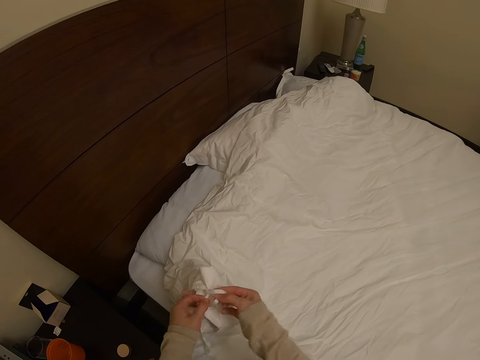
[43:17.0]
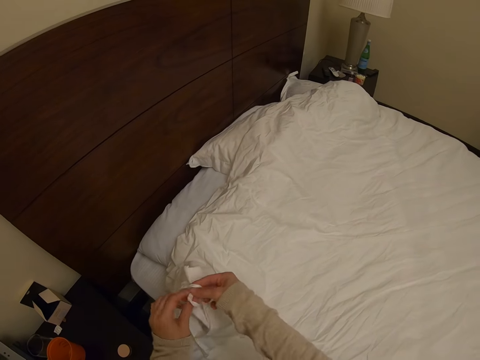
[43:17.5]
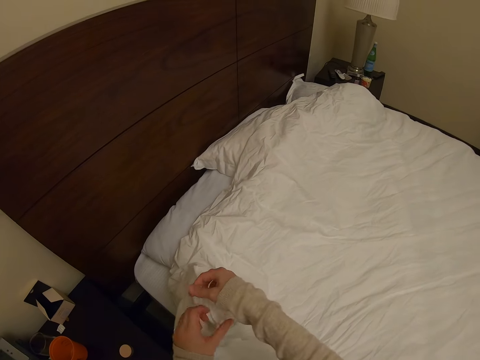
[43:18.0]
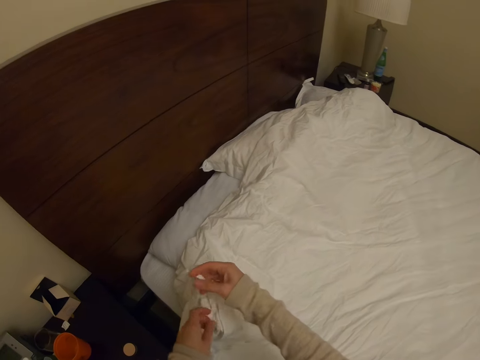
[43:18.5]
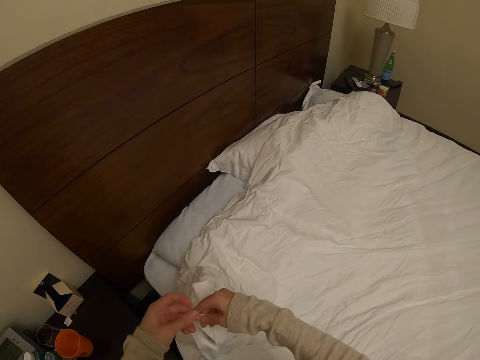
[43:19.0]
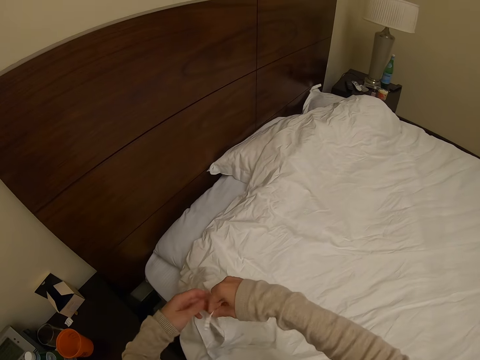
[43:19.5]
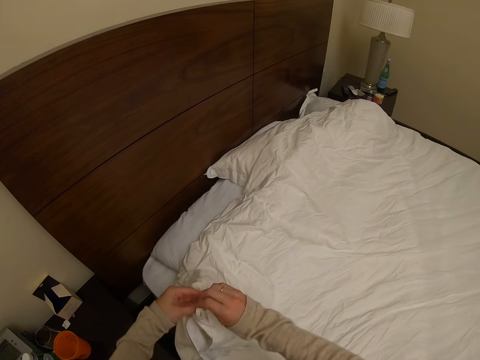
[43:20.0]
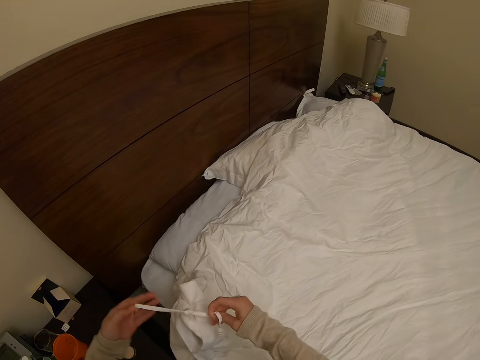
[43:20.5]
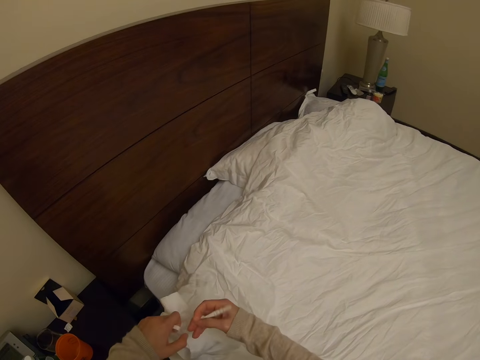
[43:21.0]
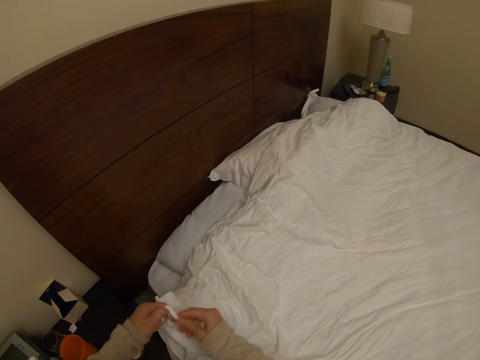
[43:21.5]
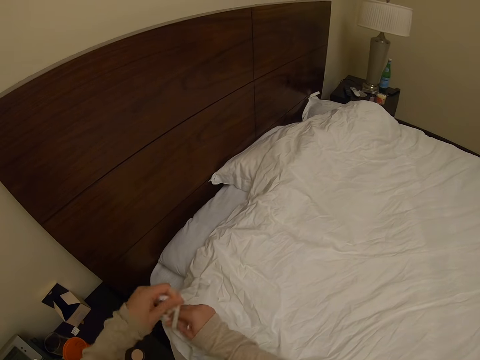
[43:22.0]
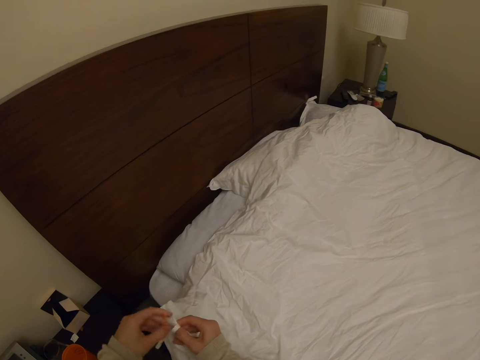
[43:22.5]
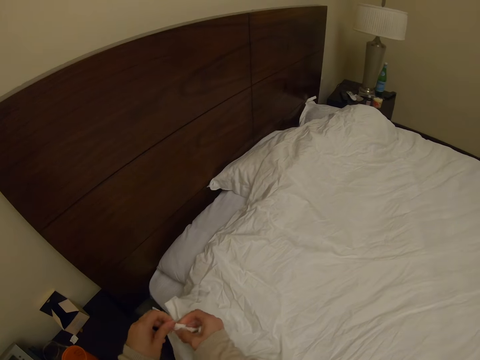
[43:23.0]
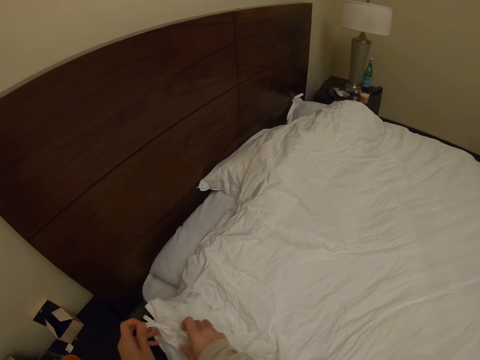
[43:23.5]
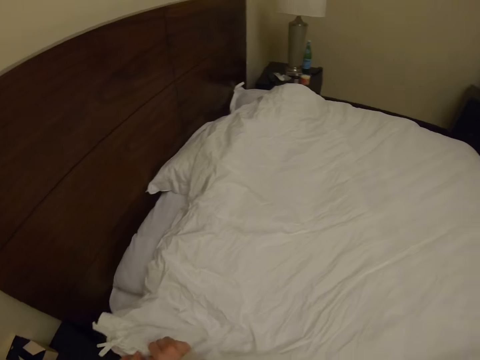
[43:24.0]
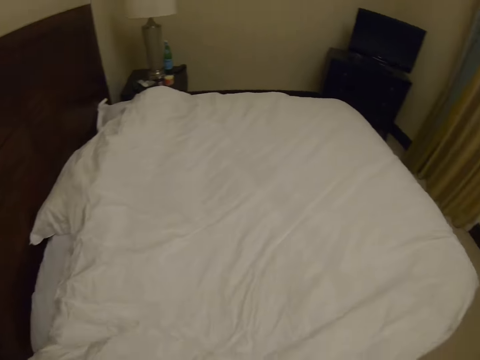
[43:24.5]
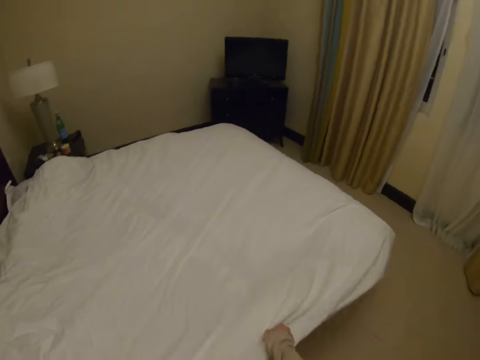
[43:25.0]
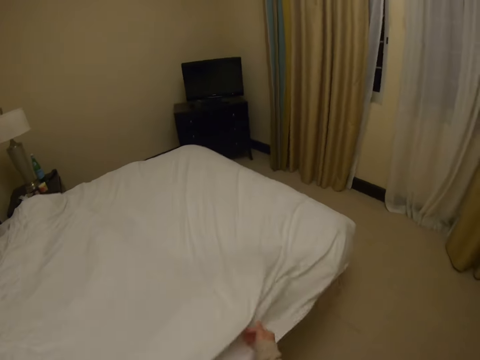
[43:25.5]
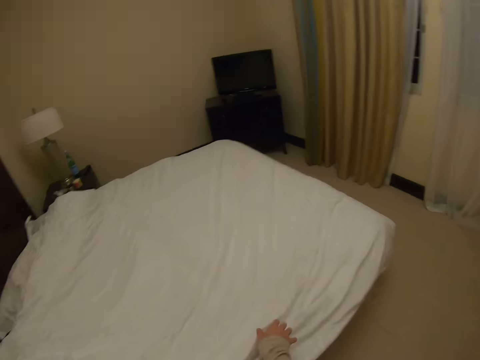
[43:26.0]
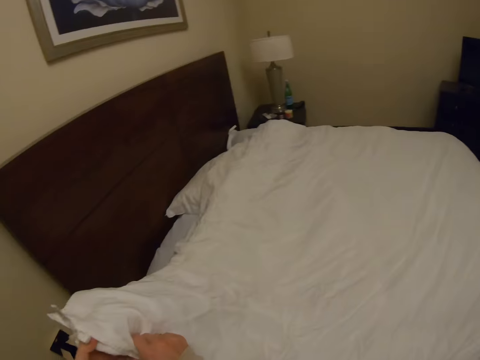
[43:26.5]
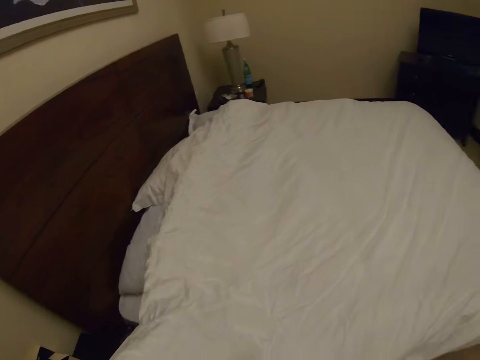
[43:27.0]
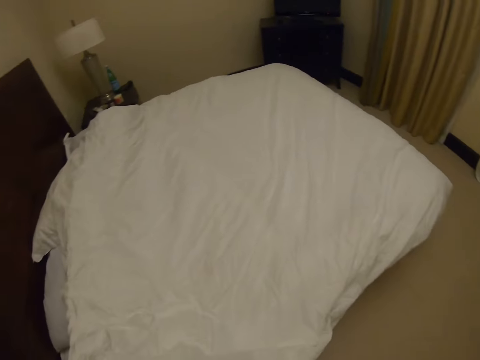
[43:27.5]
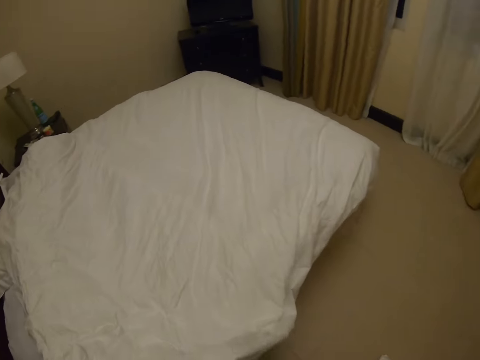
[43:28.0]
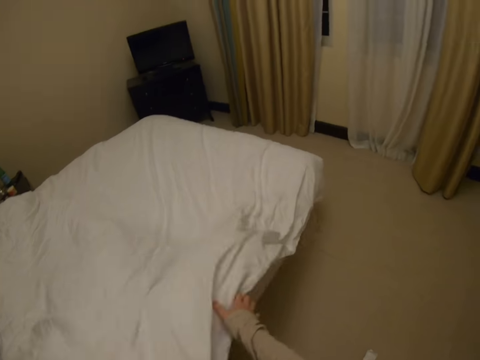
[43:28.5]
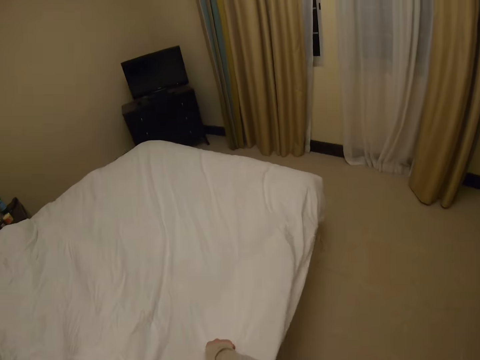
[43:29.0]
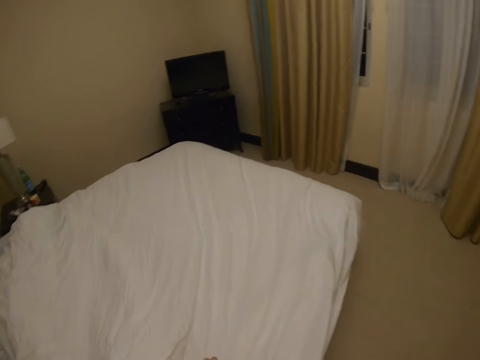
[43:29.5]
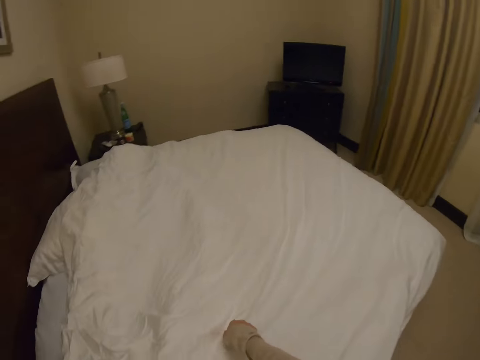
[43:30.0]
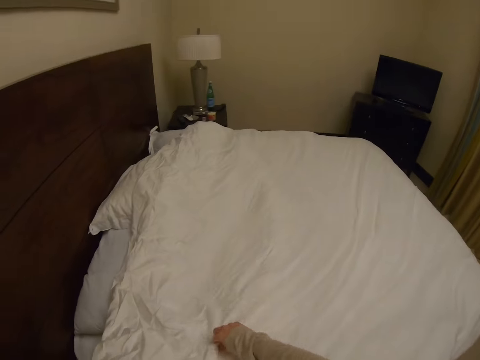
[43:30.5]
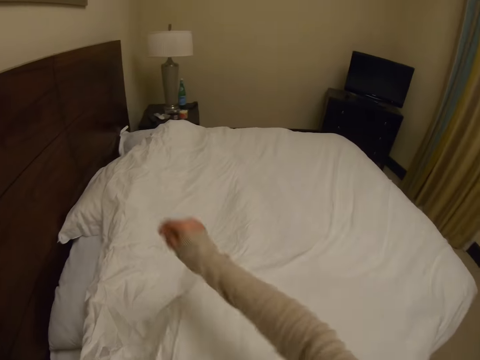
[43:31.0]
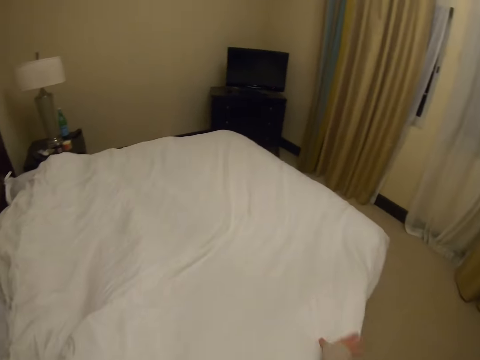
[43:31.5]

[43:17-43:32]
The camera wearer ties a string on the beddings. They spread the beddings.

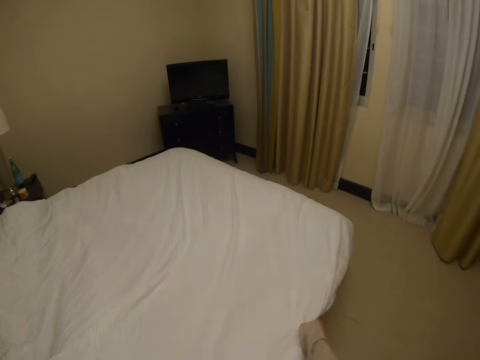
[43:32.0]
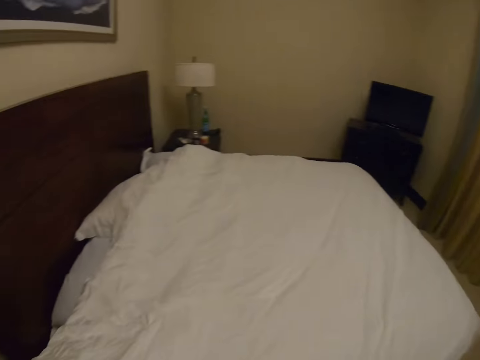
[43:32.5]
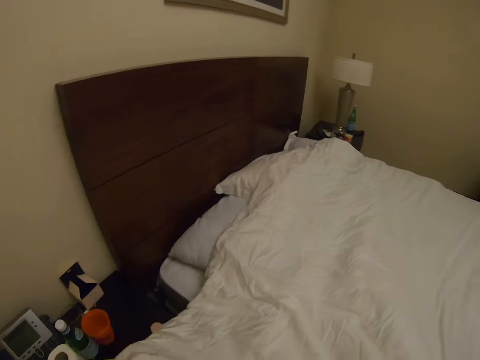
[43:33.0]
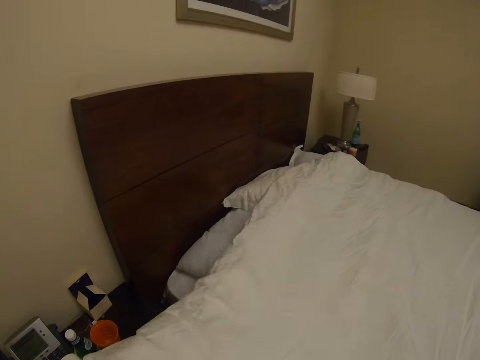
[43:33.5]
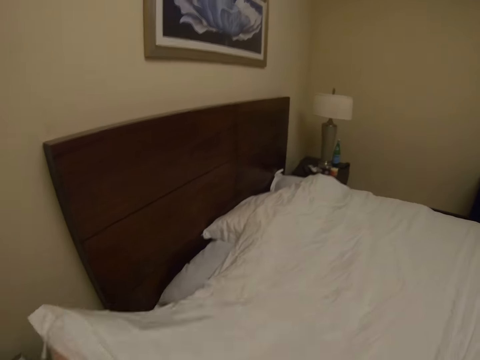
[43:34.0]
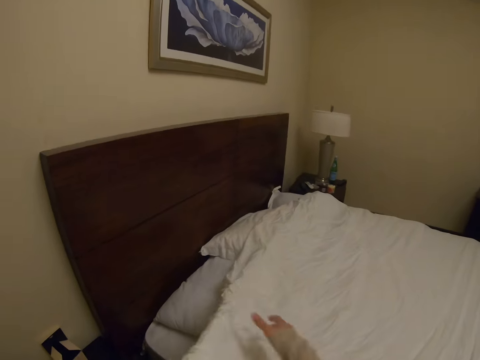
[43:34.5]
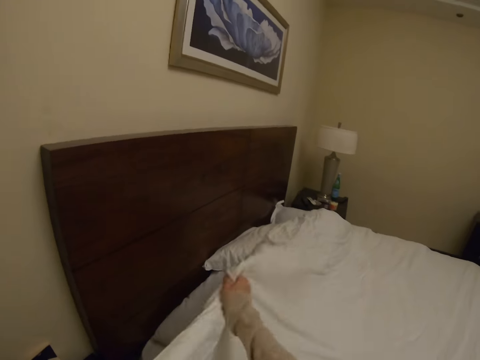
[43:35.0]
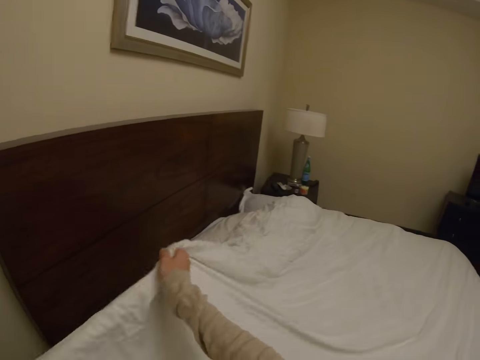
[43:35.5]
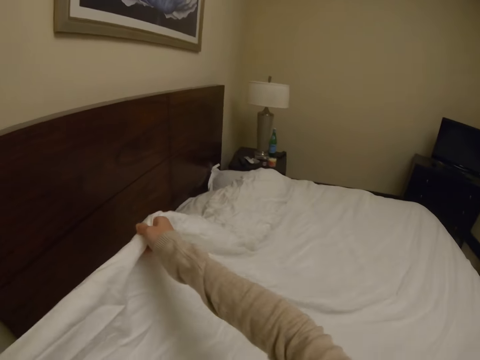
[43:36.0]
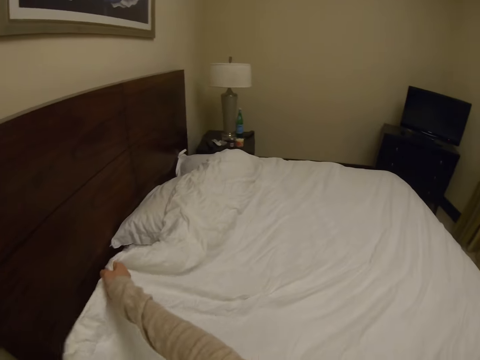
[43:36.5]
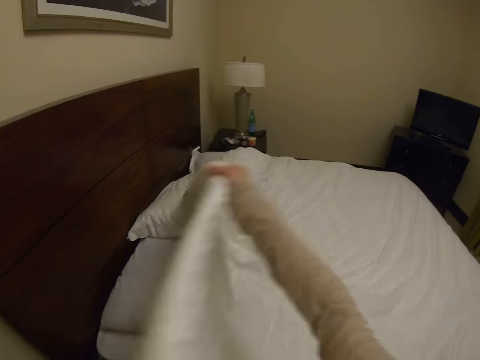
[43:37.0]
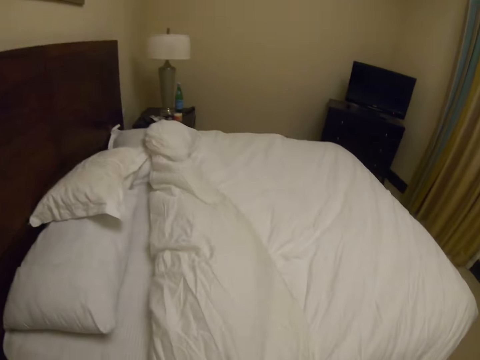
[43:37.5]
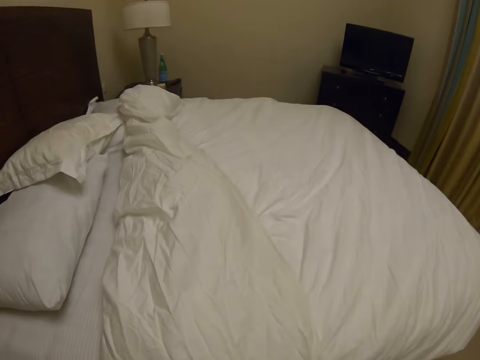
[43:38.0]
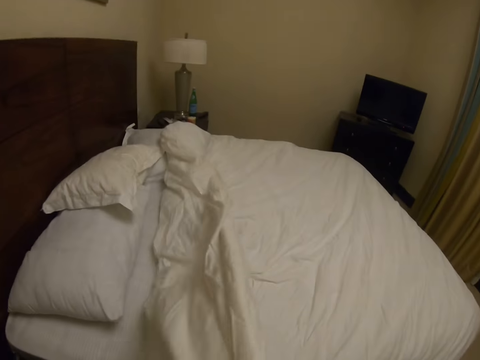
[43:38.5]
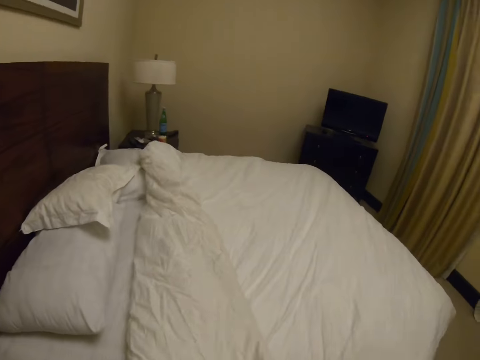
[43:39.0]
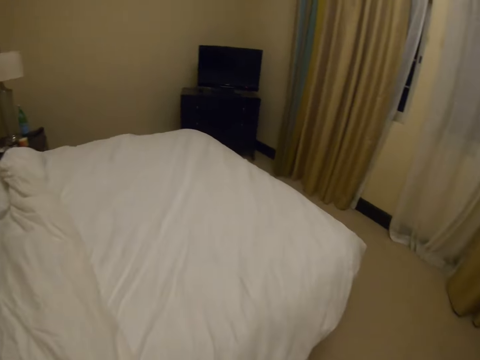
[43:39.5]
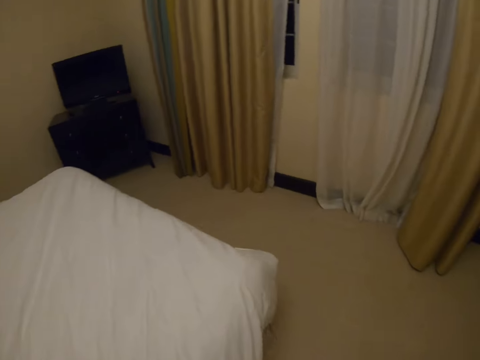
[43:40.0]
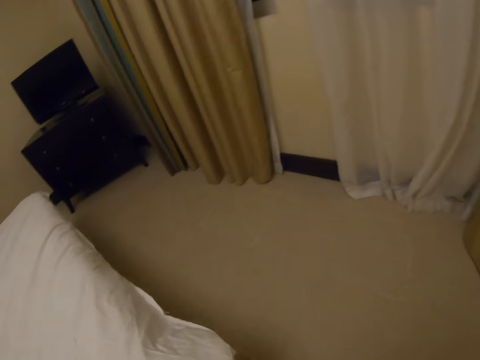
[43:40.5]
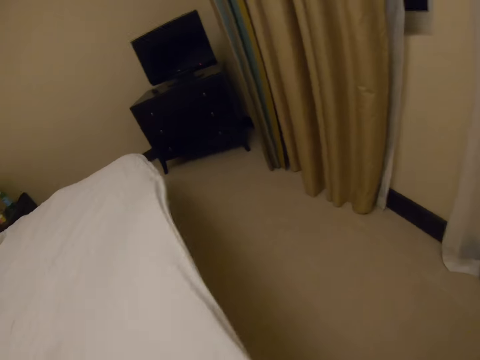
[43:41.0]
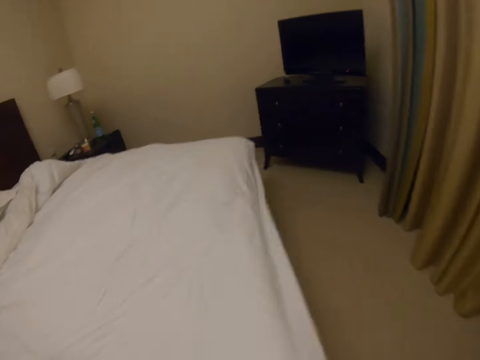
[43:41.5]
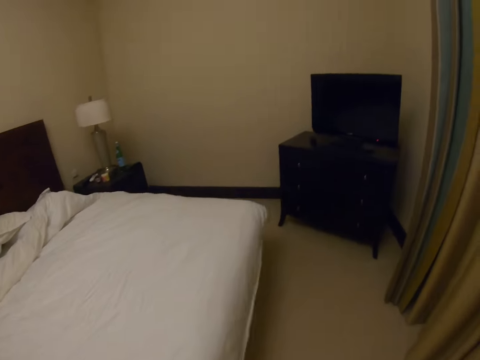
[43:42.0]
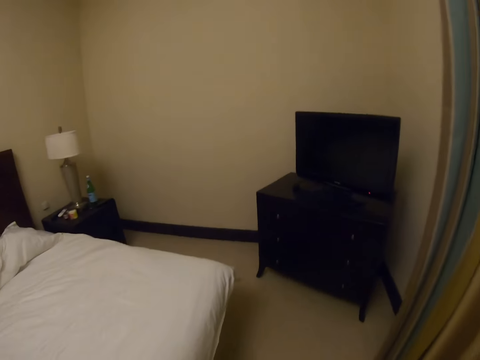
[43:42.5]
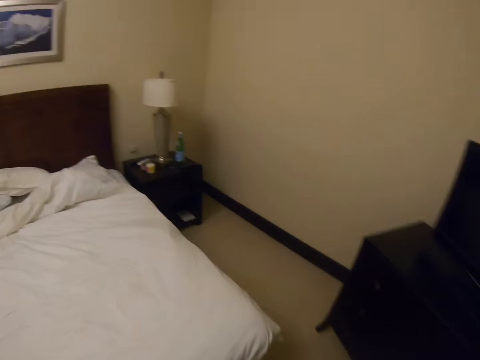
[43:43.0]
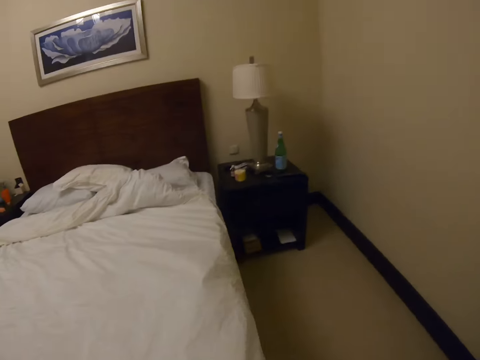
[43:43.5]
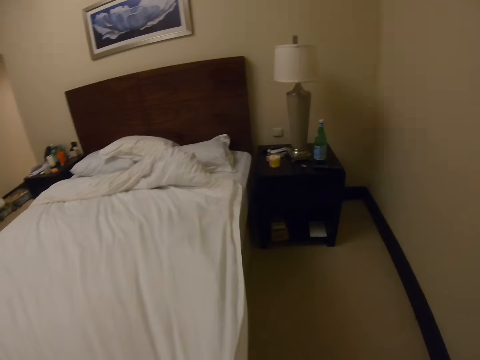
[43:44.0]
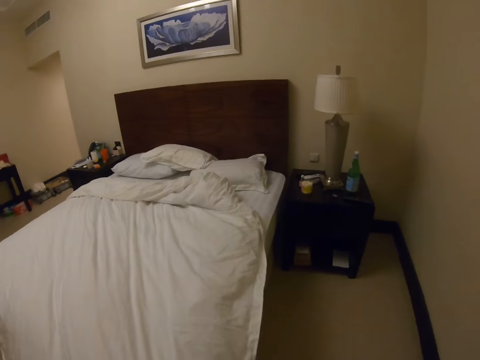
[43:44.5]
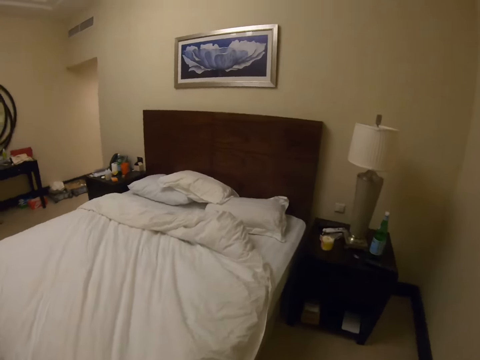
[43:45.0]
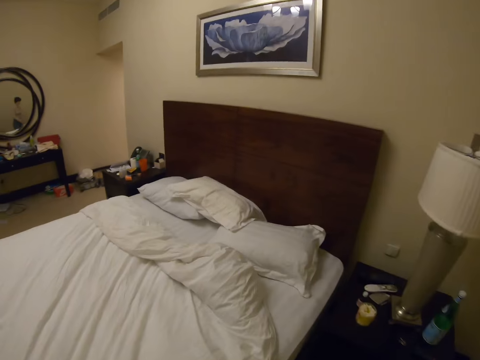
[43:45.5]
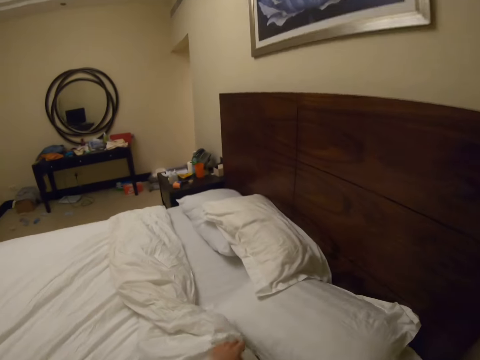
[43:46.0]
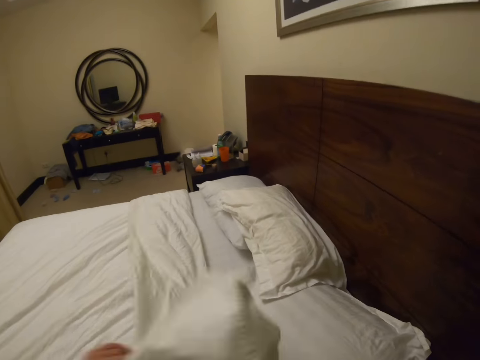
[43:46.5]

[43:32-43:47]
The camera wearer walks around the bedroom. They spread the beddings. They walk around the bedroom. They spread the beddings. They walk around the bedroom.
